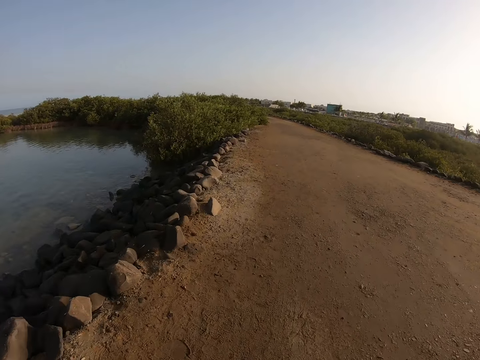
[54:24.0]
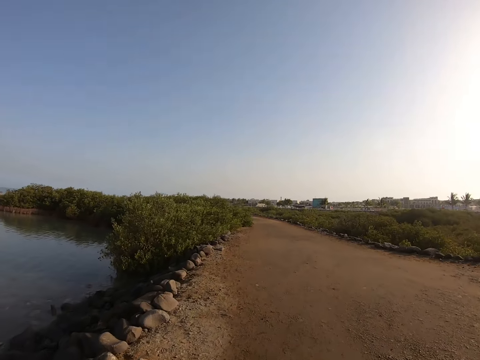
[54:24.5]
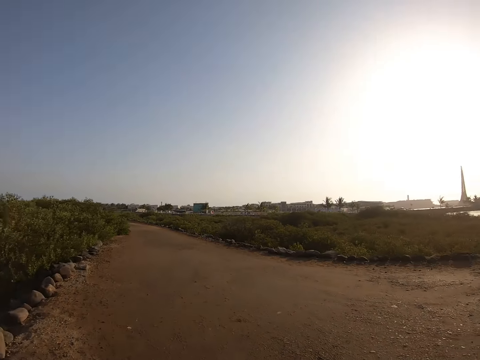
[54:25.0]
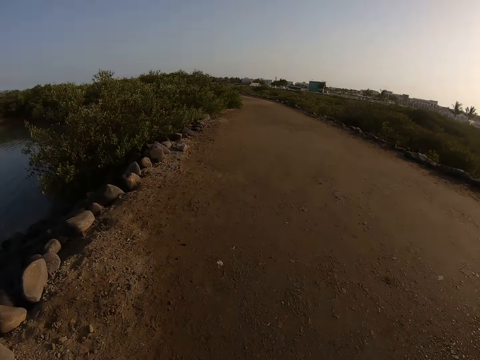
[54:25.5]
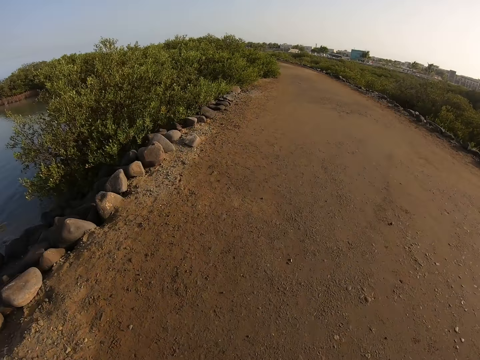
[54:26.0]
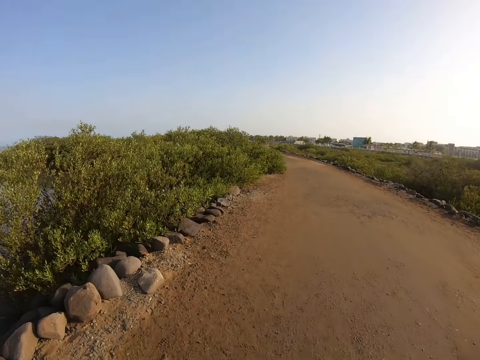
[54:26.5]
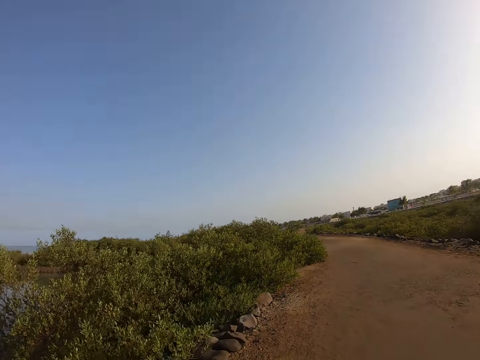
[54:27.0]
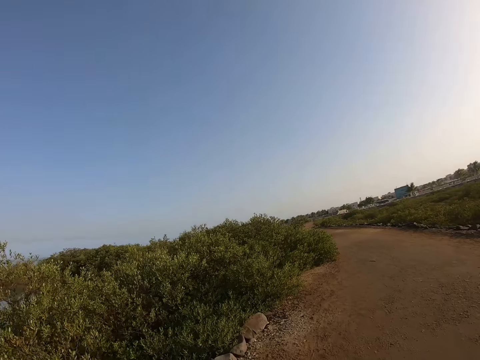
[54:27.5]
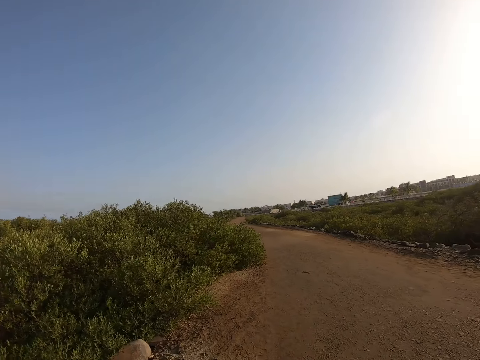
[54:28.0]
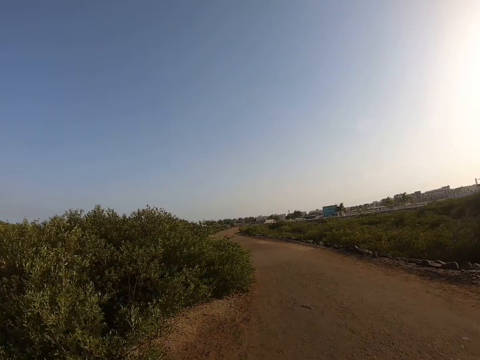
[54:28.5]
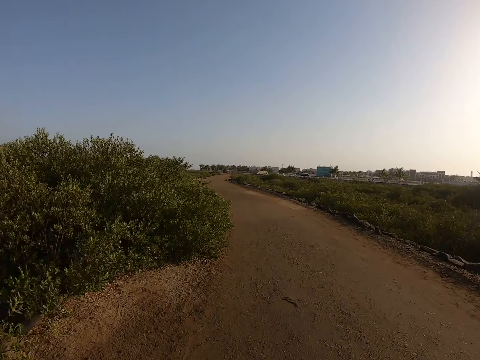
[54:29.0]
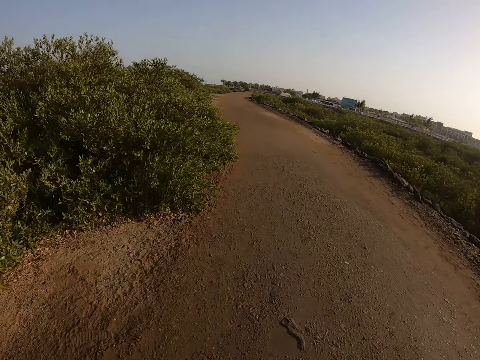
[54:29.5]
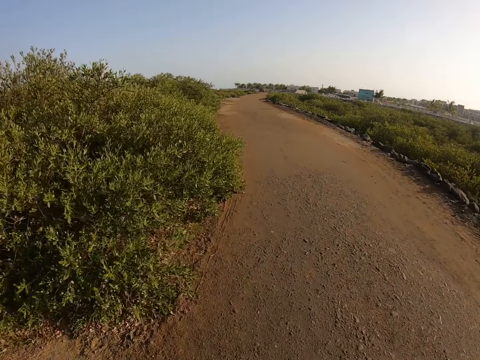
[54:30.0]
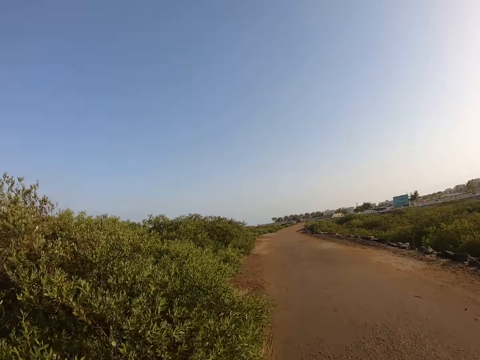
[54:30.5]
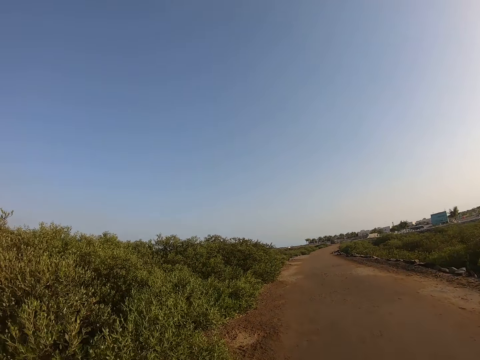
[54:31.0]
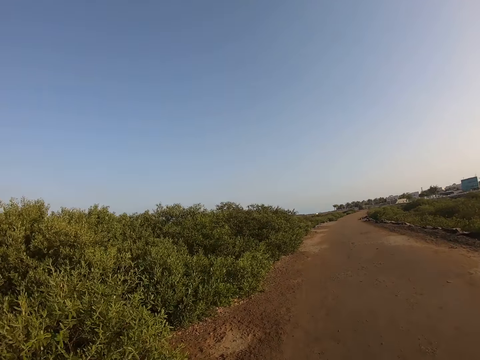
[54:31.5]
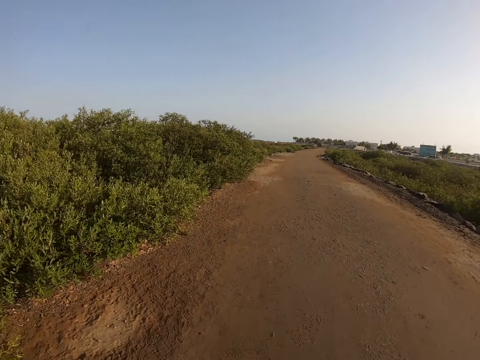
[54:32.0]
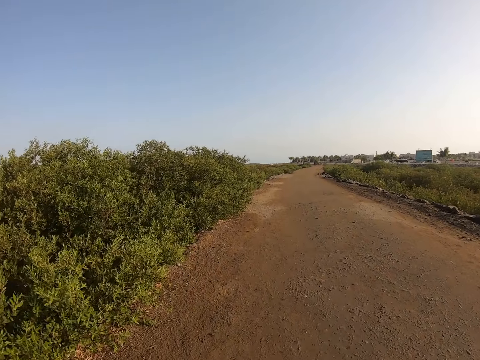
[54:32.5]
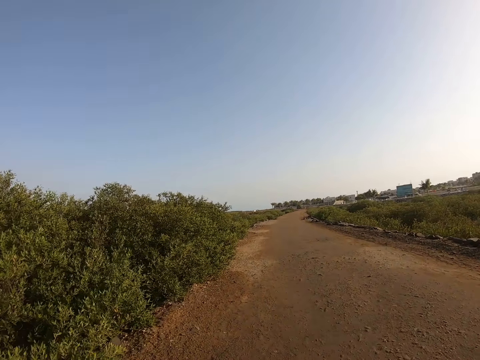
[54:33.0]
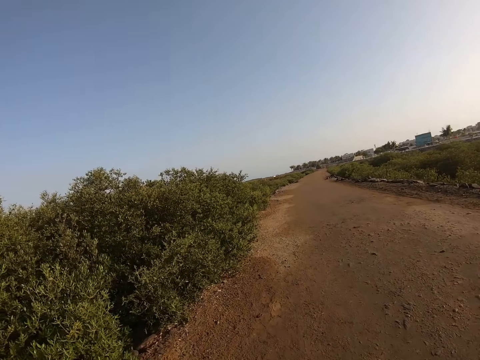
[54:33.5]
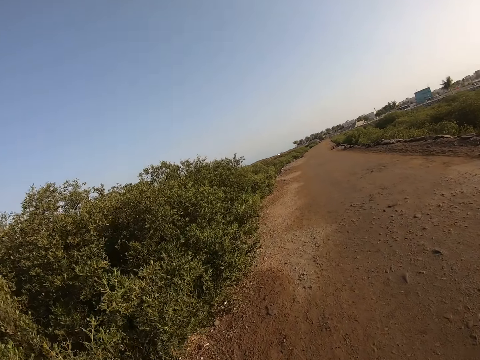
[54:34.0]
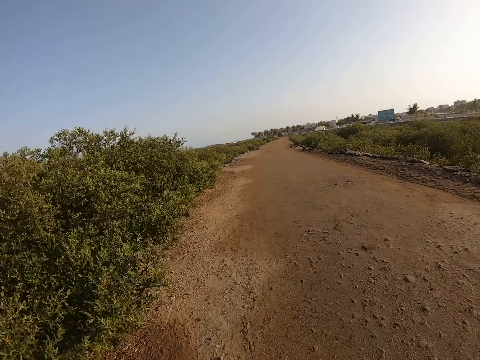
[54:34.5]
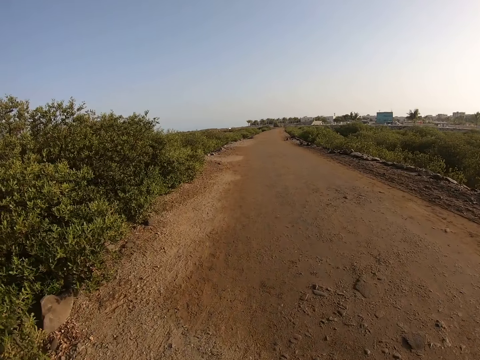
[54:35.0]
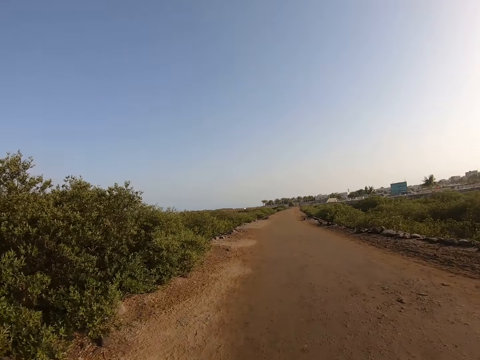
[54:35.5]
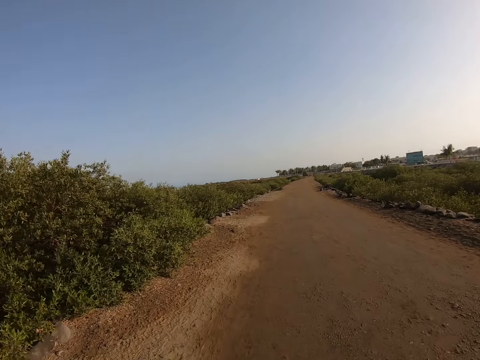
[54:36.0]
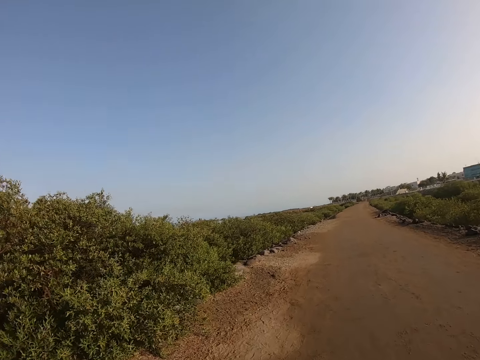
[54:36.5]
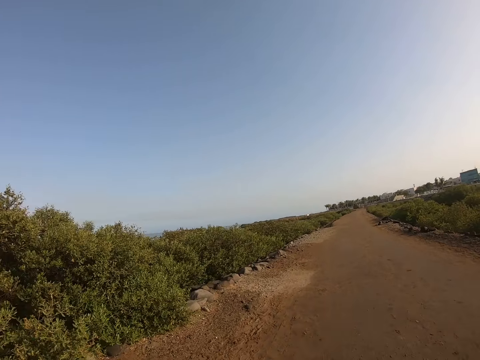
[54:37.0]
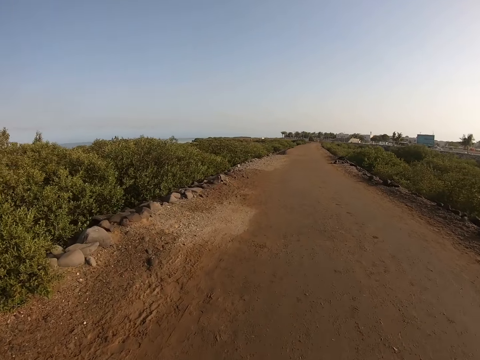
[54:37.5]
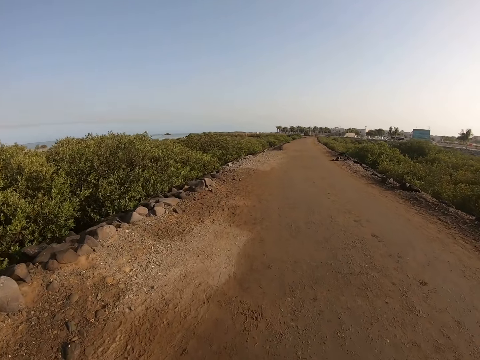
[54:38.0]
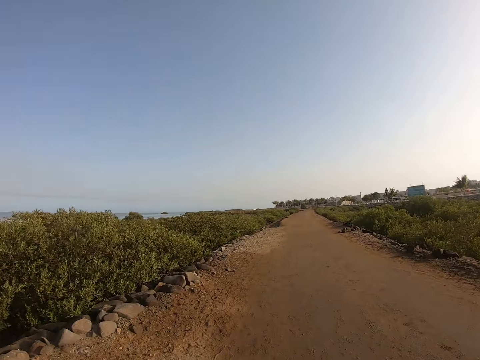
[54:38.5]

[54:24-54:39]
The camera wearer runs on the road.

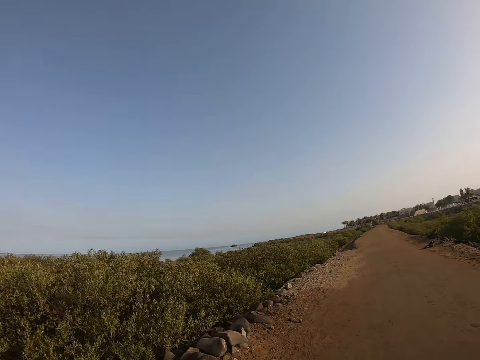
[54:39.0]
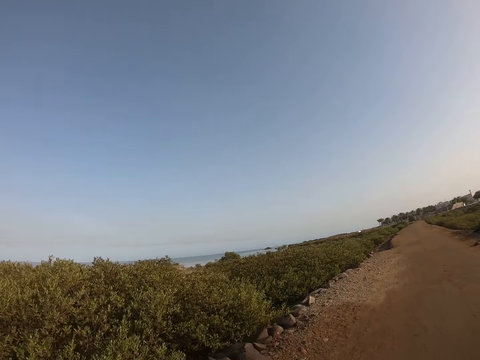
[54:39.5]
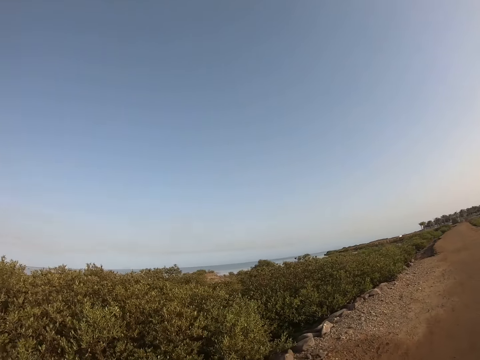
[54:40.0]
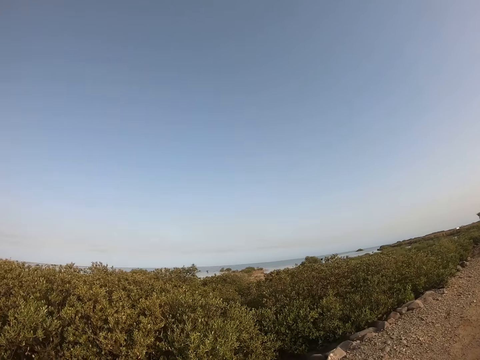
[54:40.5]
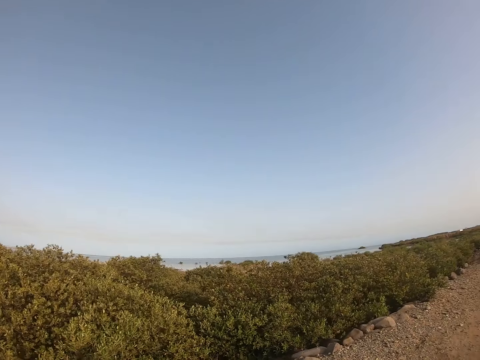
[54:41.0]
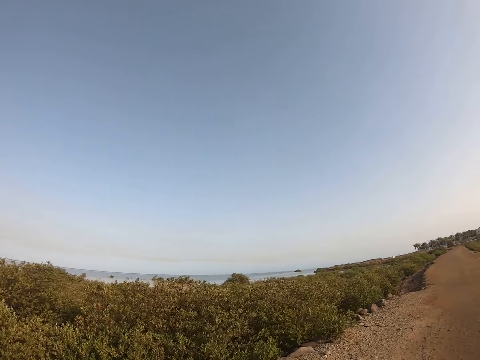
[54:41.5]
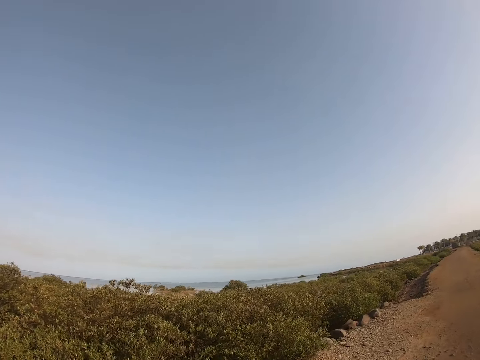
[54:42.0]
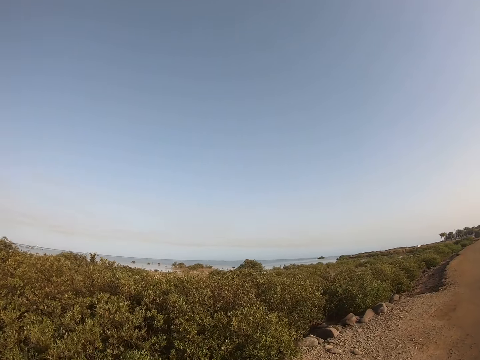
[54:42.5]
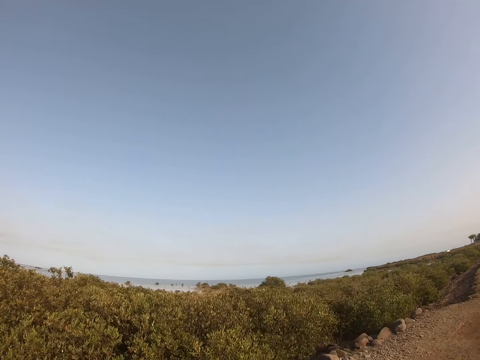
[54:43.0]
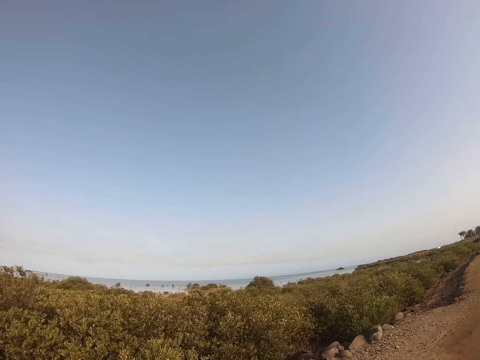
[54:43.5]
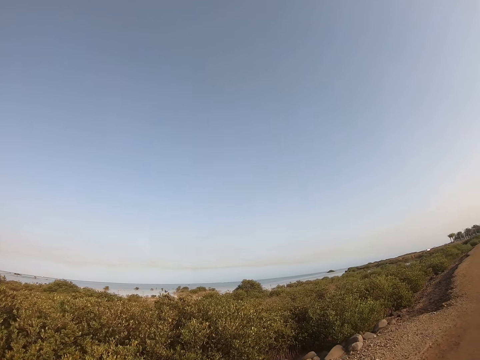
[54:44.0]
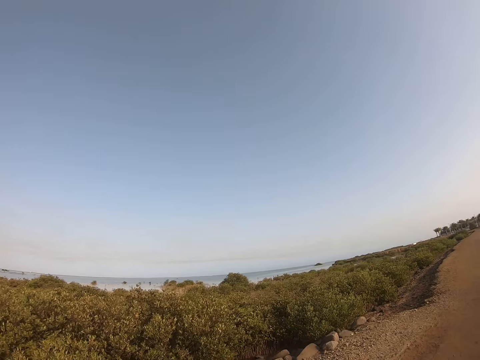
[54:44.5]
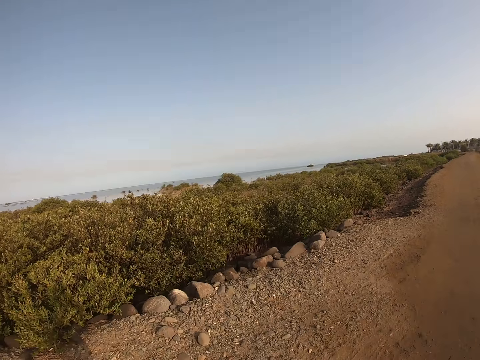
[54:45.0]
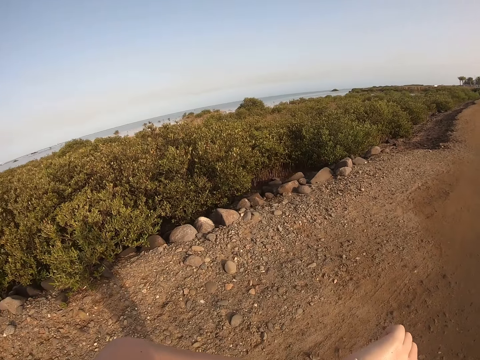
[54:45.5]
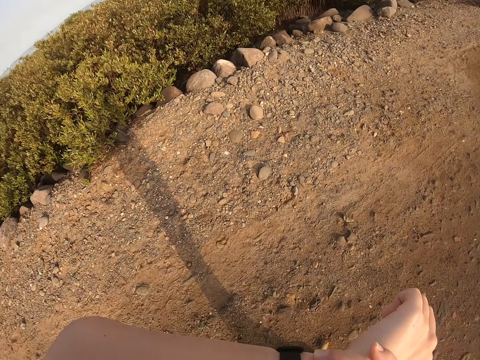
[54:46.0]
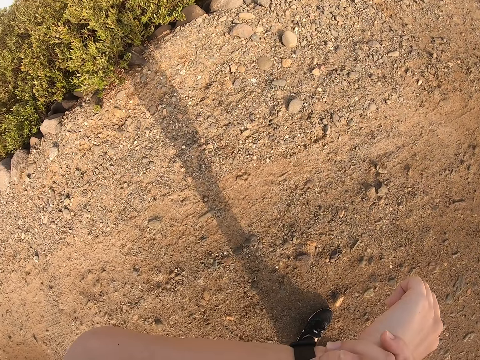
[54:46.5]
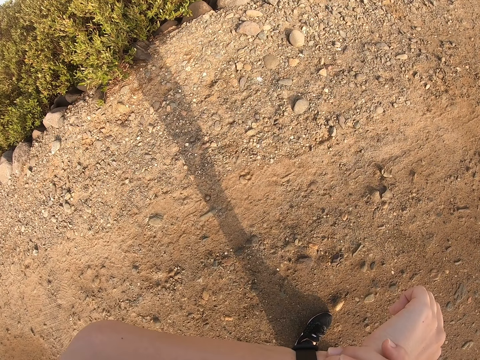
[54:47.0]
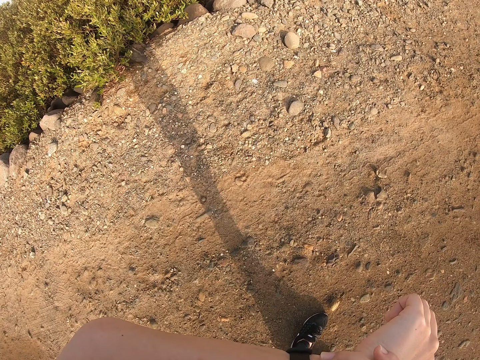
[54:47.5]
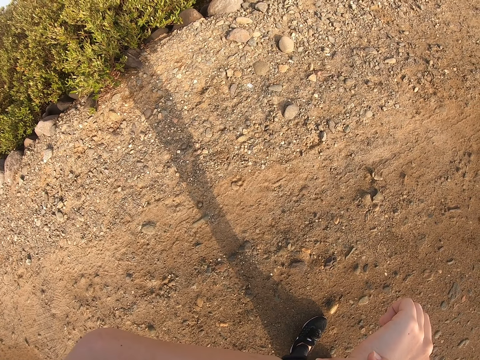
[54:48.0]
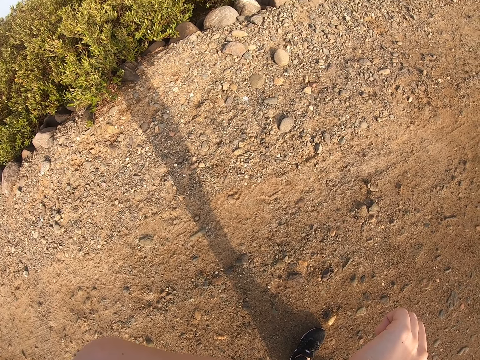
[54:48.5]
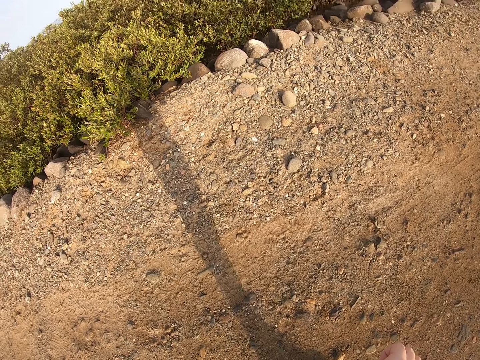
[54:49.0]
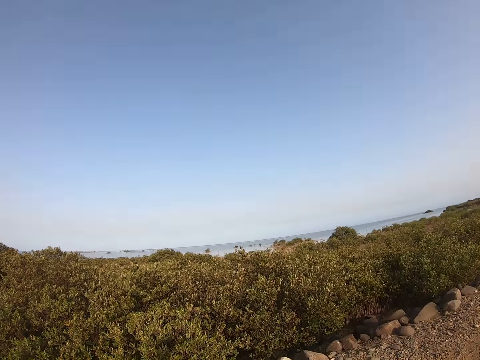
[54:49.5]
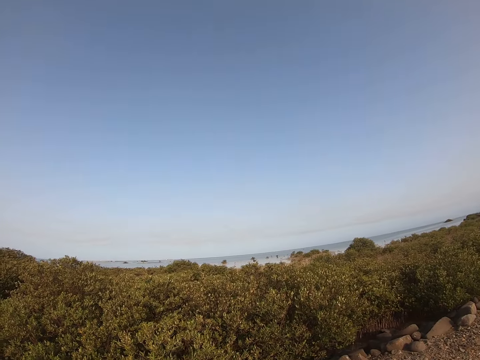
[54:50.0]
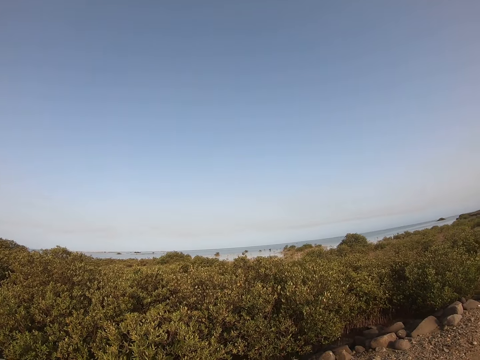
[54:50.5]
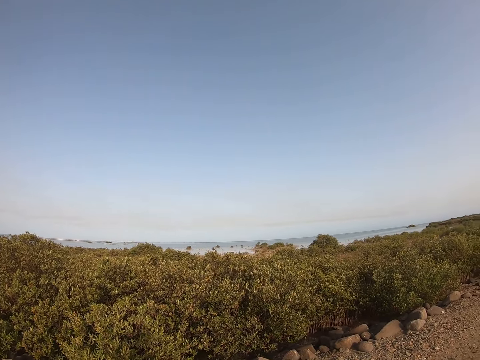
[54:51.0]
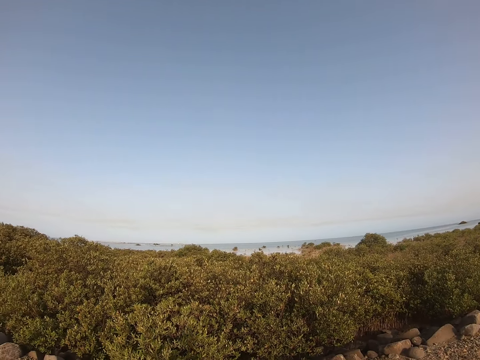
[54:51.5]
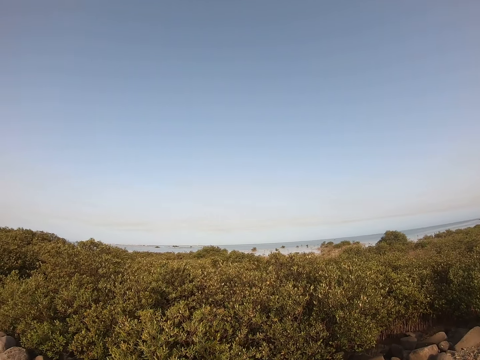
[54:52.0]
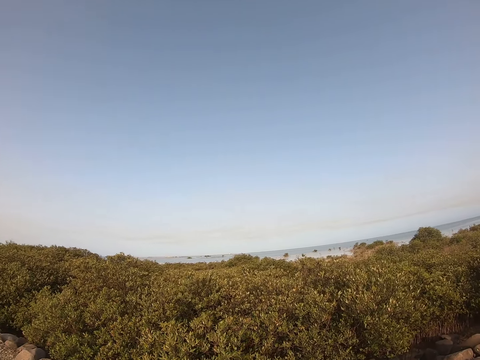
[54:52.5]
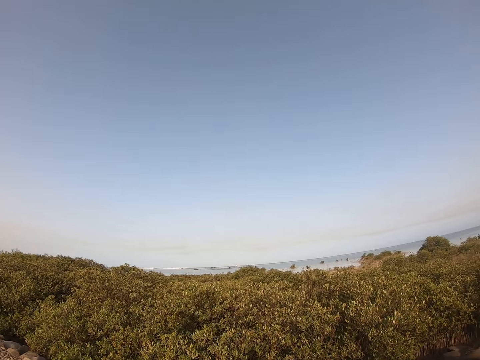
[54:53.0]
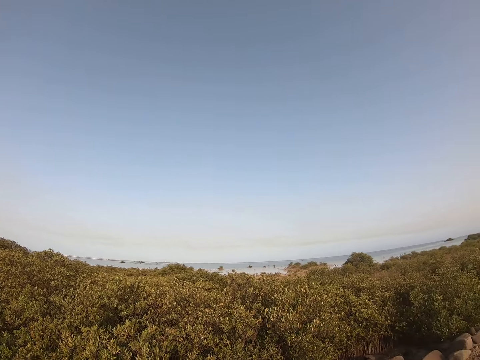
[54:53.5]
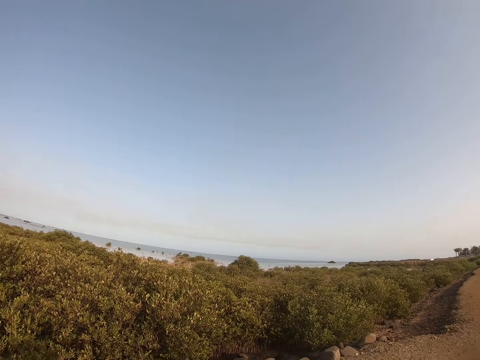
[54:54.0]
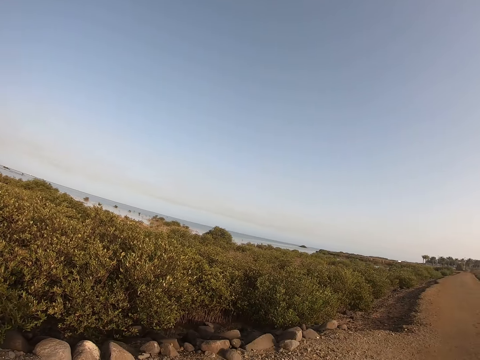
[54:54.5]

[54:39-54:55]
The camera wearer stops jogging on the road. They lean forward. They look at the wrist watch. They look around.
